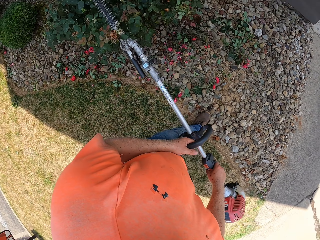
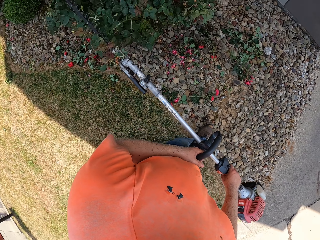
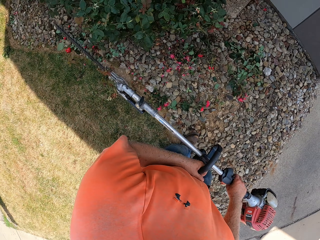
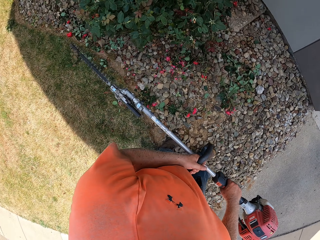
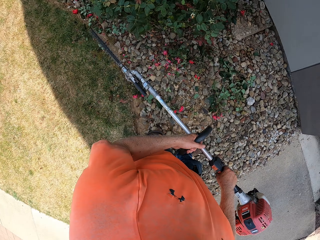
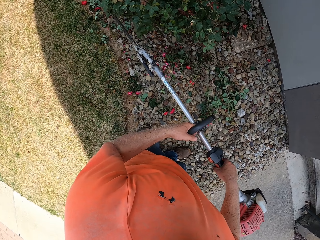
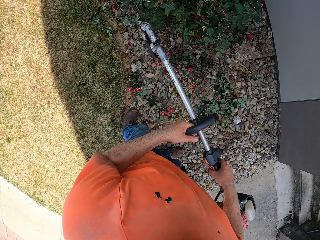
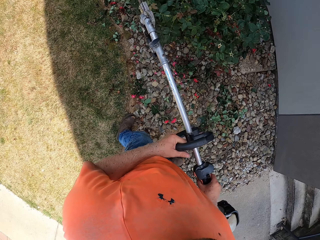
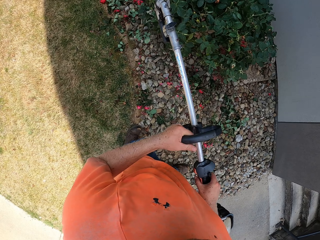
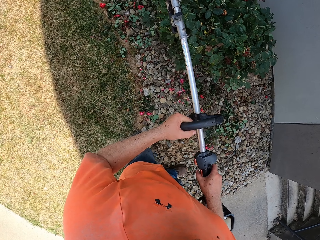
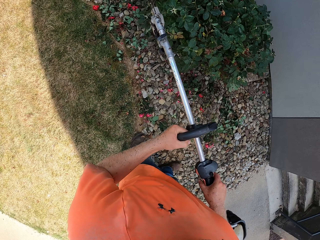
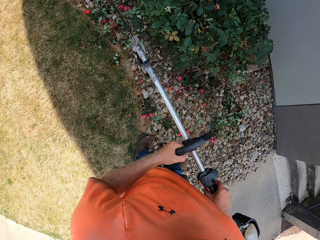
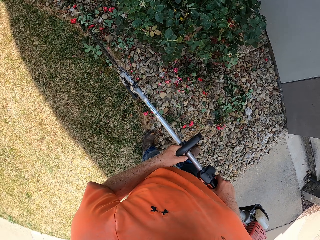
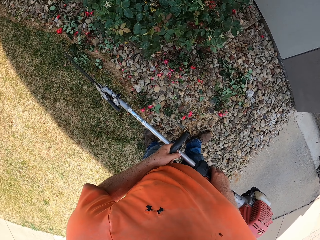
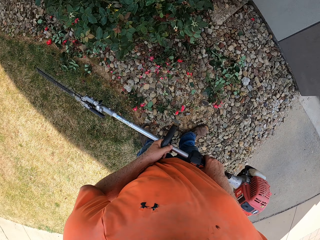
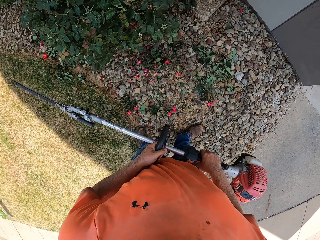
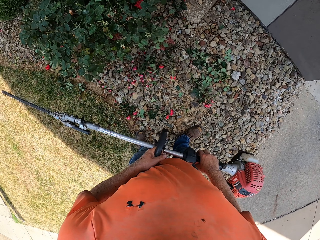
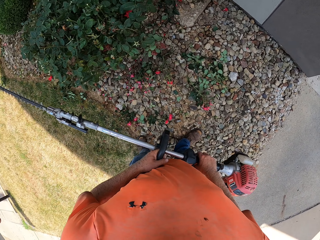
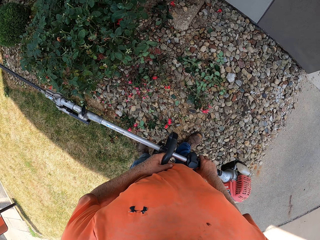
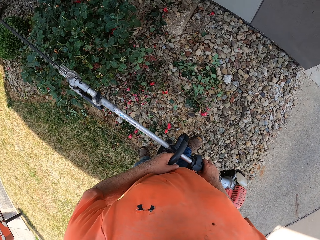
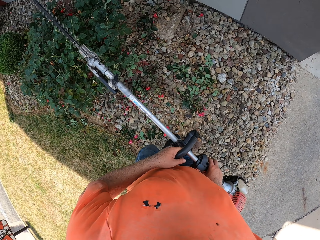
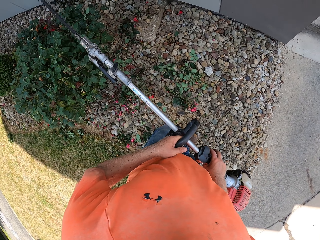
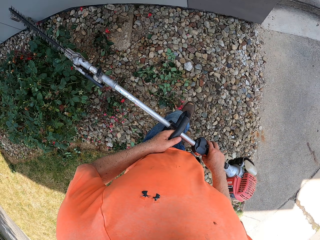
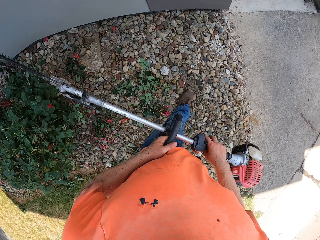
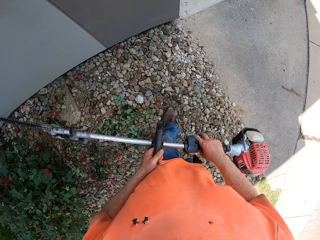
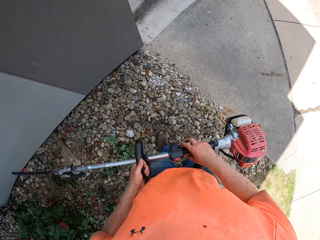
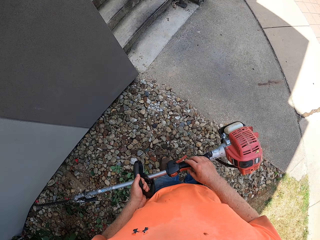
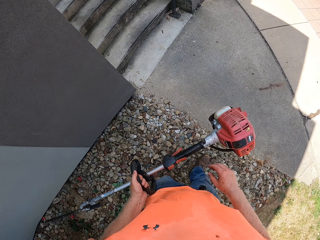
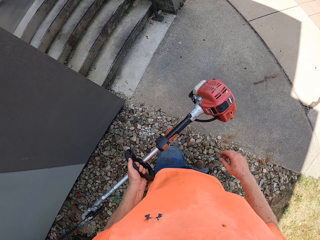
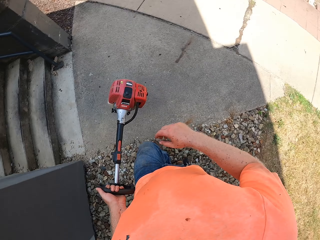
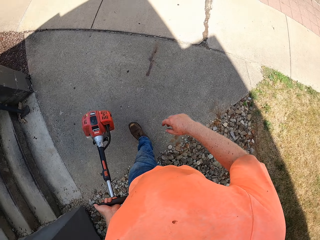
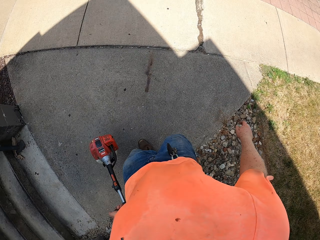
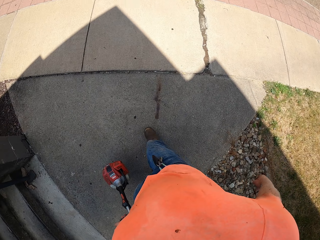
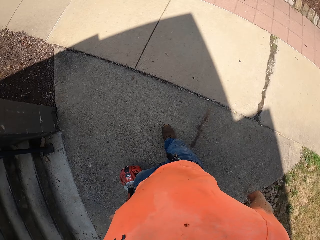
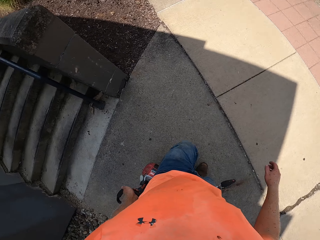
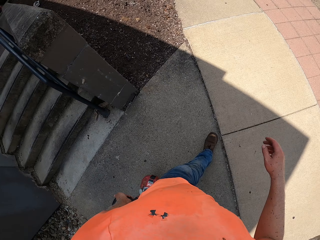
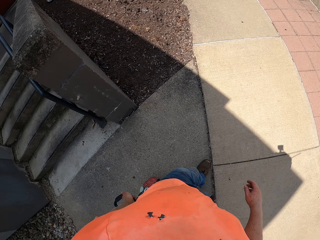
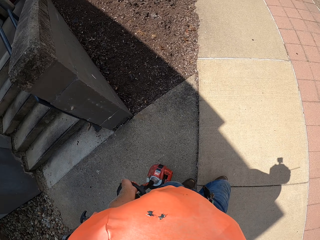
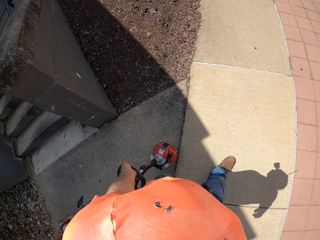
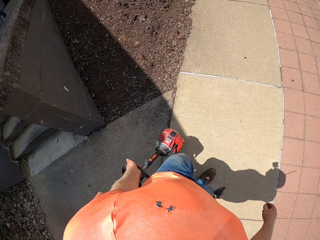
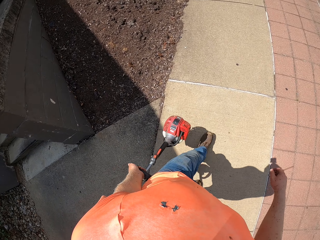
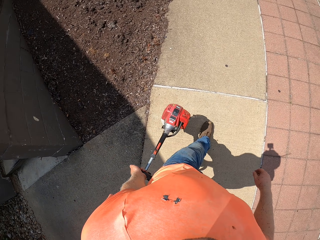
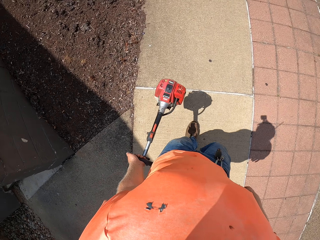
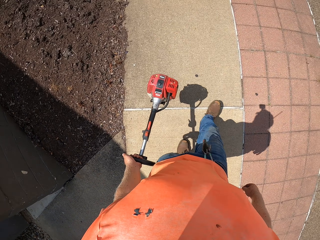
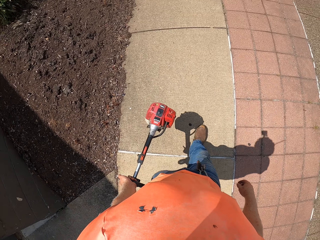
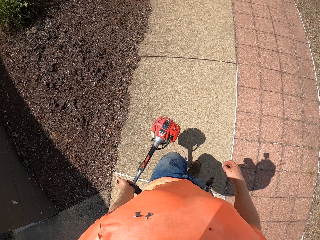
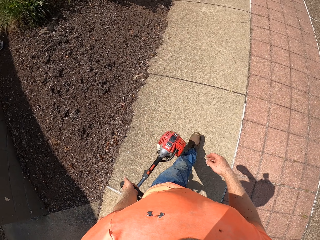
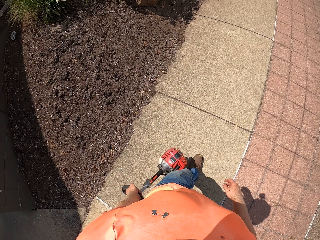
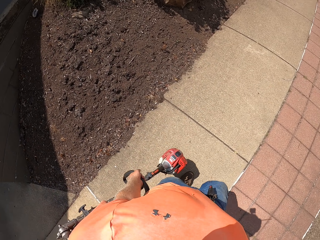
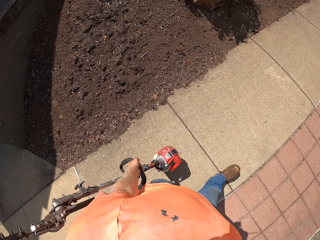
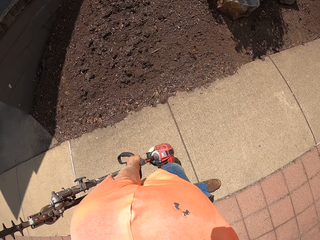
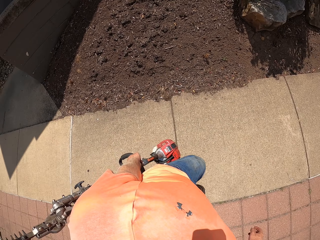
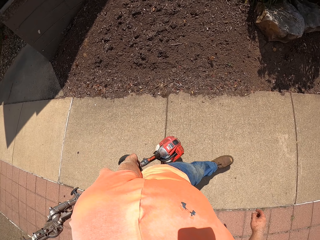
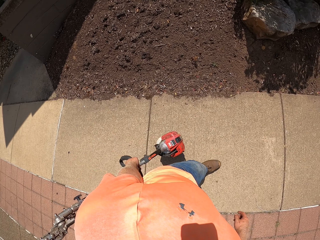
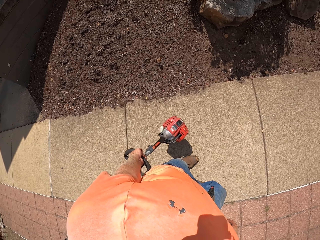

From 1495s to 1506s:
The camera wearer walks around. He trims flowers by a trimming machine or hedge trimmer. He looks around. He trims flowers by the trimming machine. He looks around. He removes the right hand from the trimming machine. He holds the hedge trimmer with his left hand. He walks out of the garden with the hedge trimmer with his left hand.

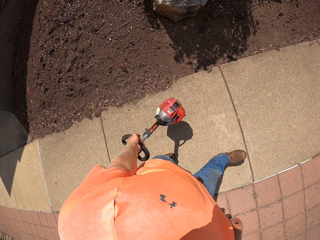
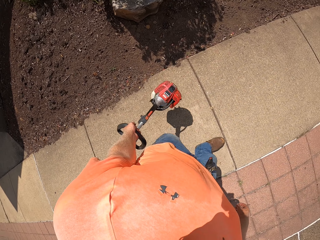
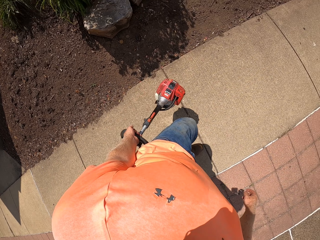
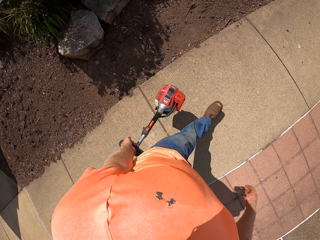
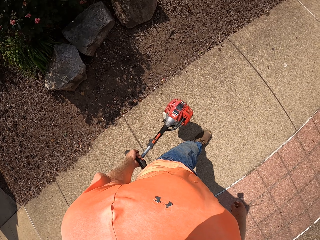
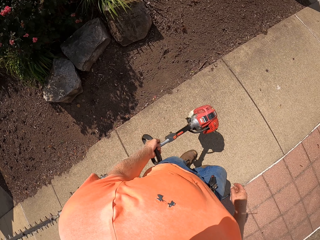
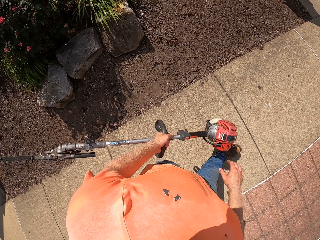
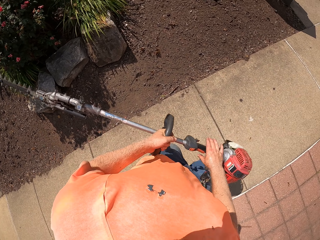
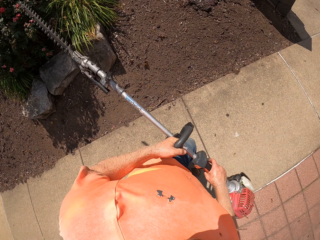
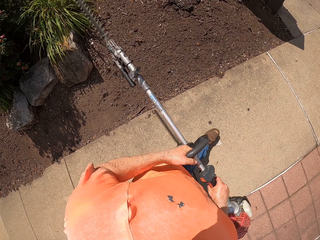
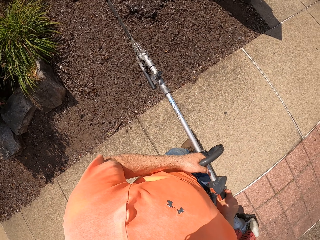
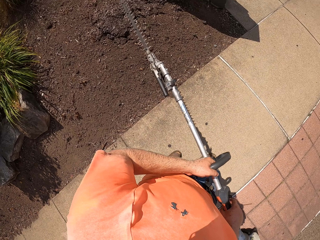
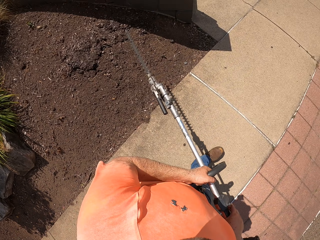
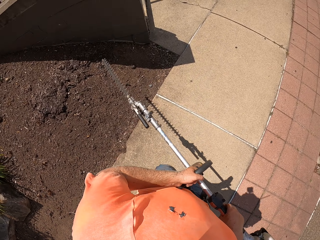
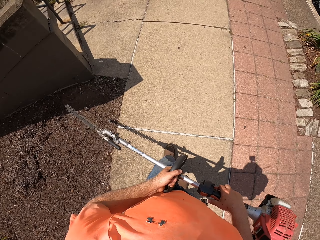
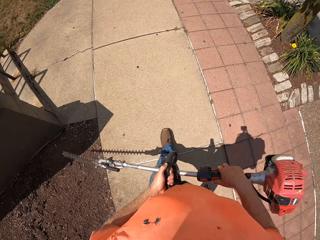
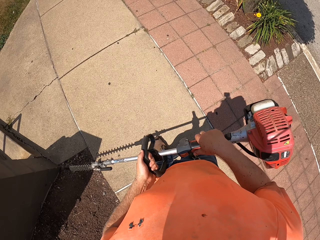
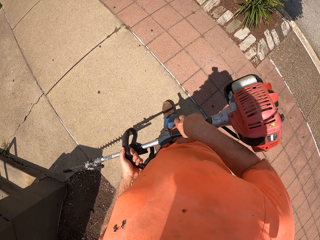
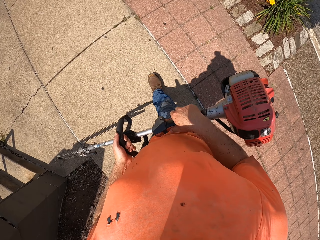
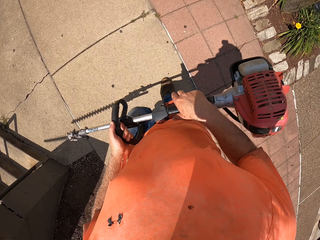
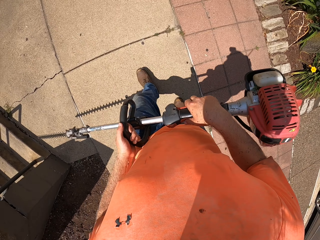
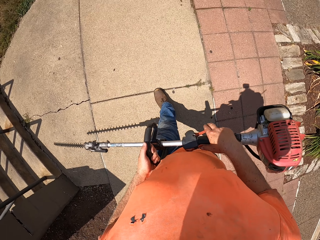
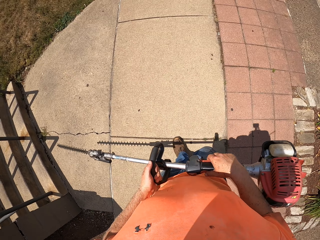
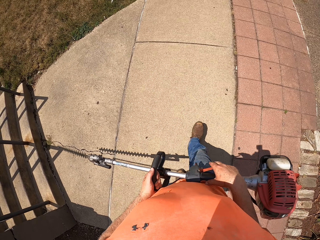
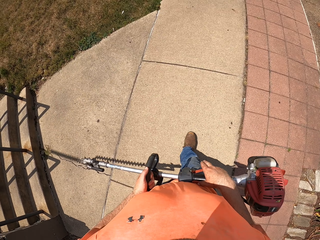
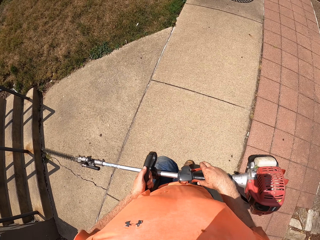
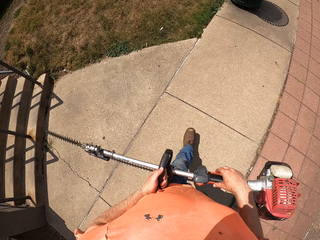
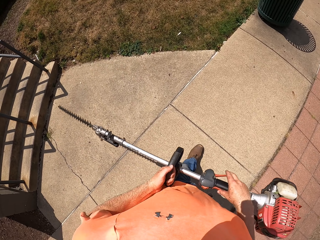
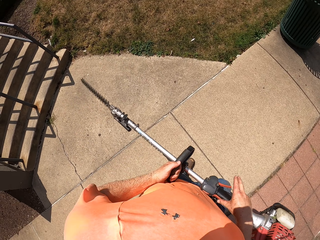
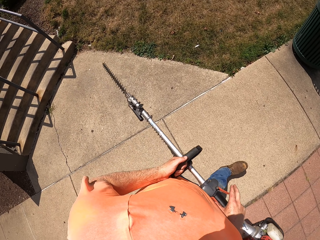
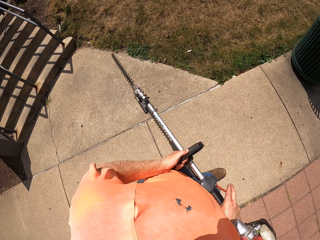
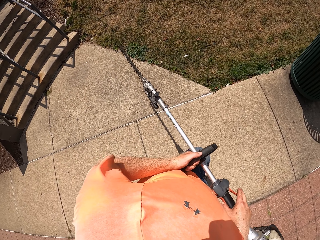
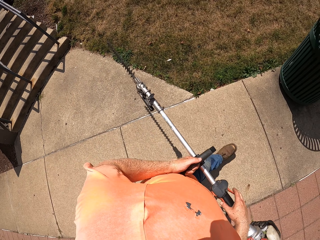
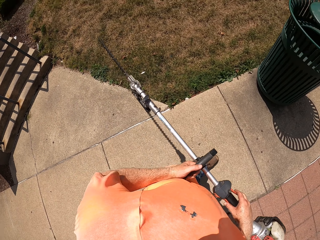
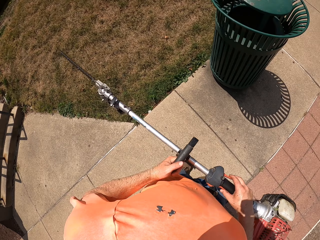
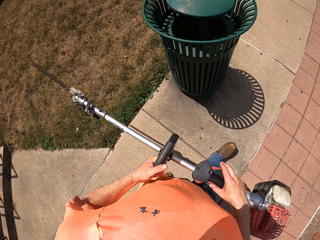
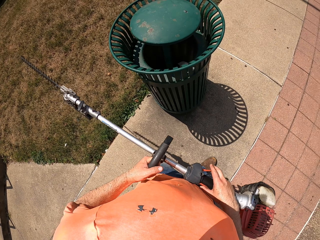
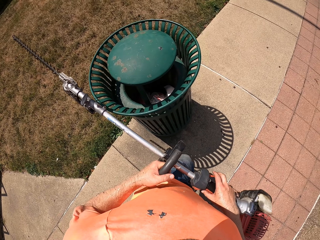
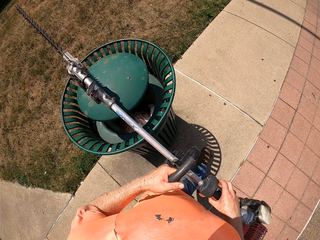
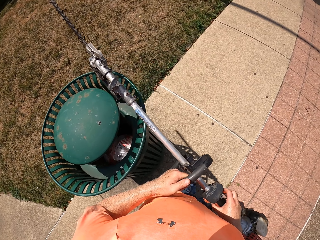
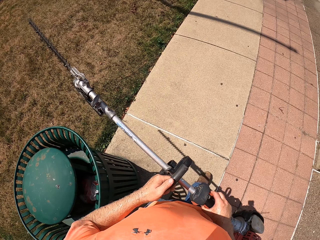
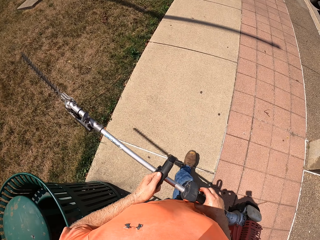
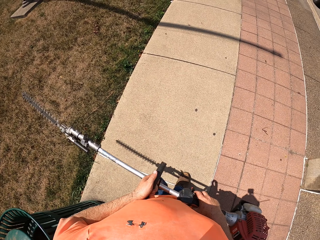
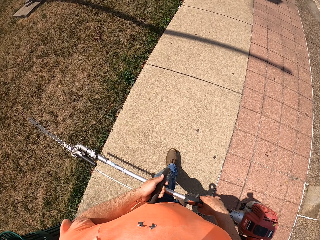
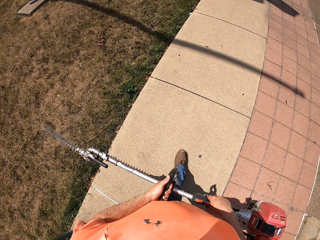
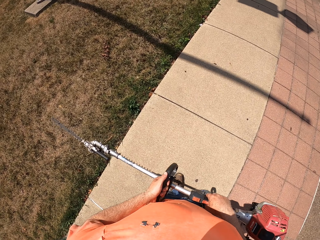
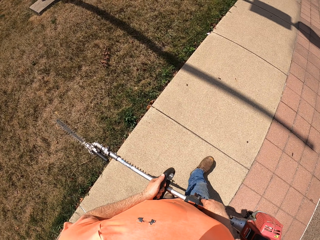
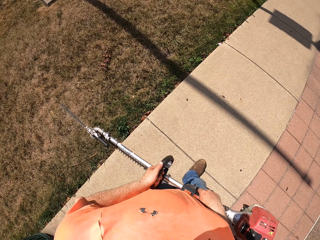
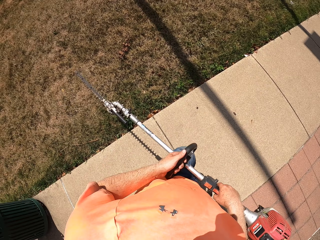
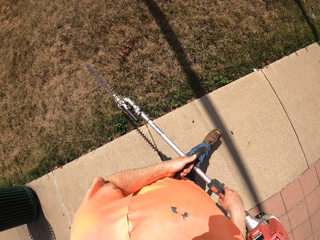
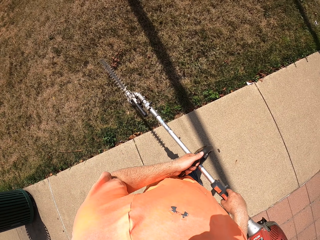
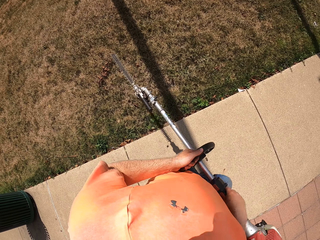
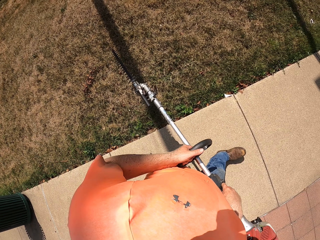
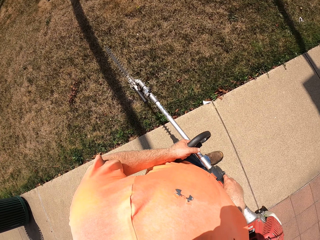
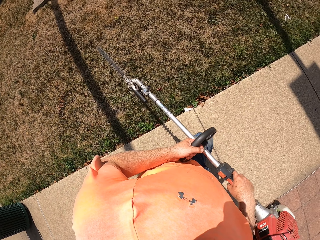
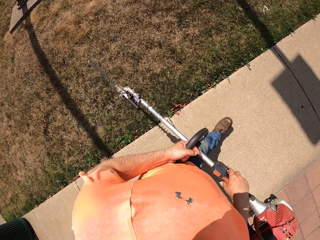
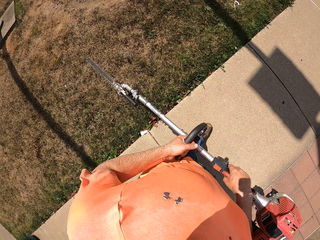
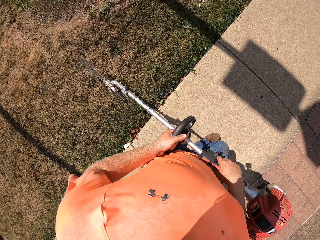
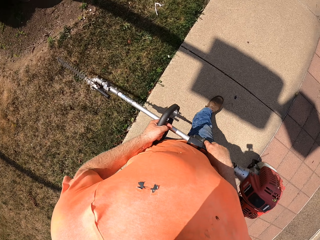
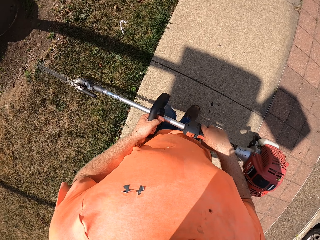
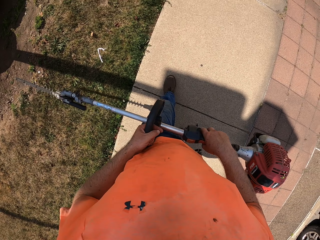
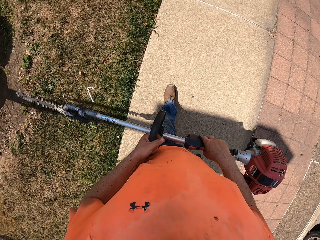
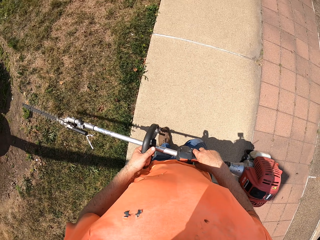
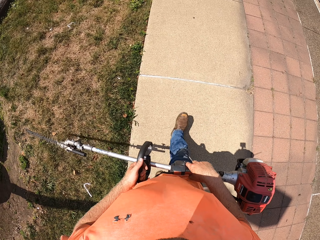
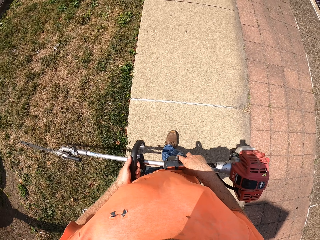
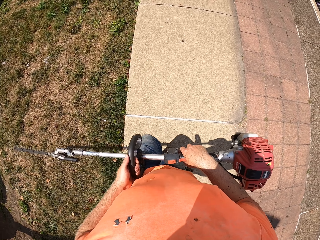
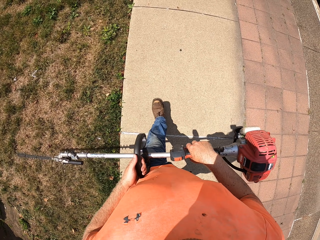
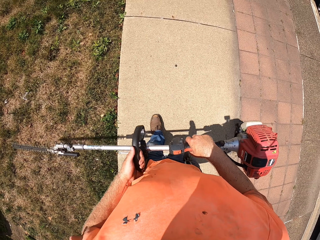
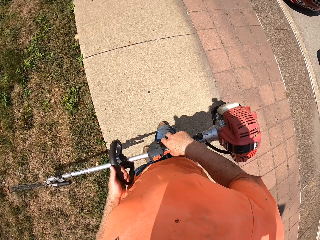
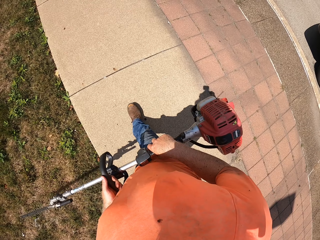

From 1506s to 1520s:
The camera wearer holds the trimming machine or hedge trimmer with both hands. They trim flowers by the trimming machine. They walk out of the garden with the hedge trimmer in both hands. They raise the trimming machine and lower the trimming machine. They walk around.
